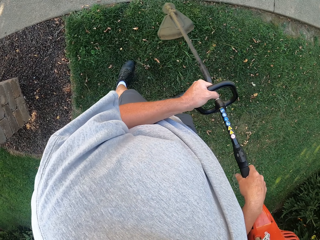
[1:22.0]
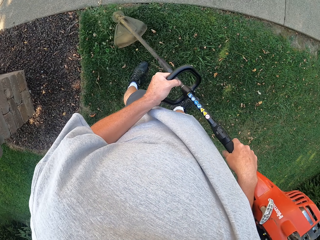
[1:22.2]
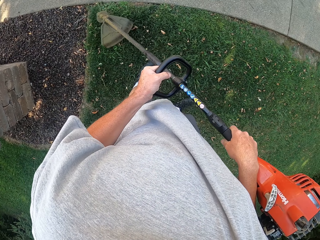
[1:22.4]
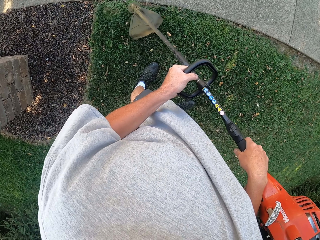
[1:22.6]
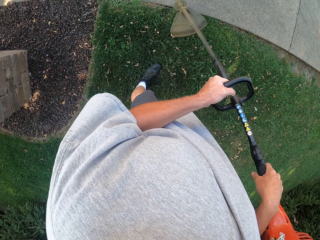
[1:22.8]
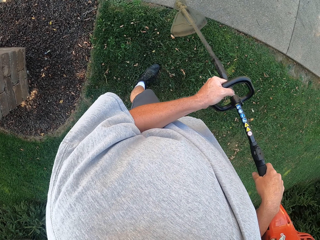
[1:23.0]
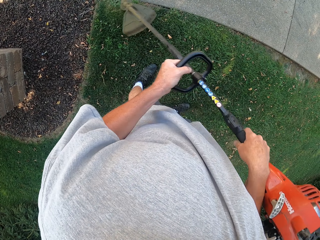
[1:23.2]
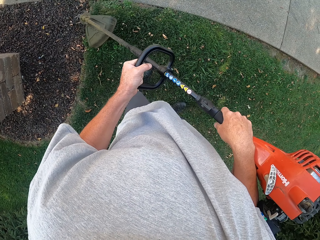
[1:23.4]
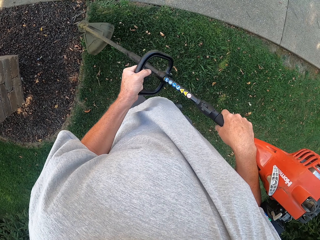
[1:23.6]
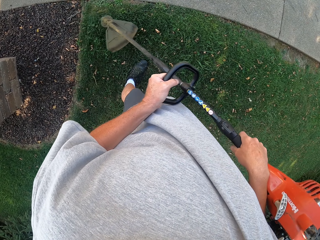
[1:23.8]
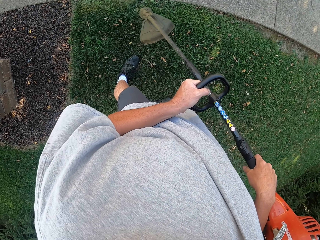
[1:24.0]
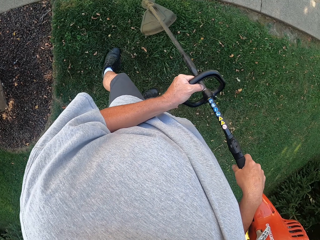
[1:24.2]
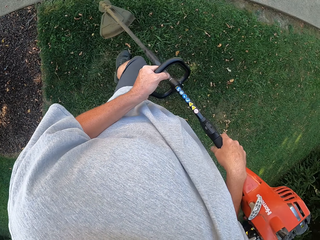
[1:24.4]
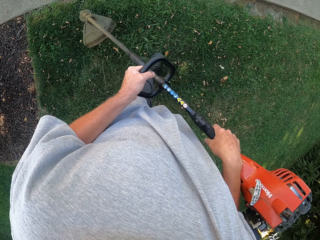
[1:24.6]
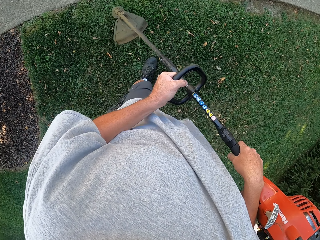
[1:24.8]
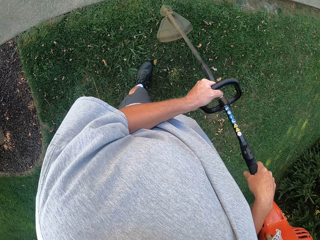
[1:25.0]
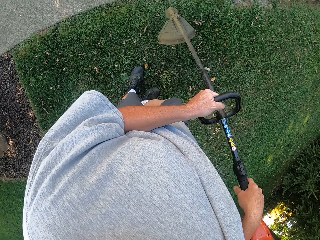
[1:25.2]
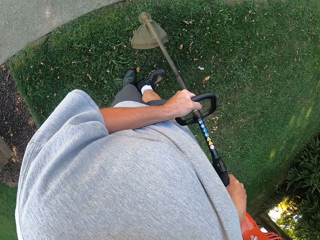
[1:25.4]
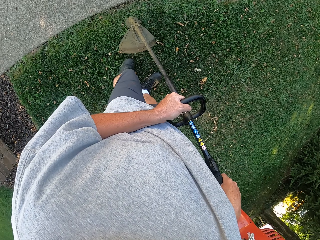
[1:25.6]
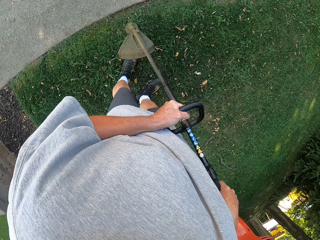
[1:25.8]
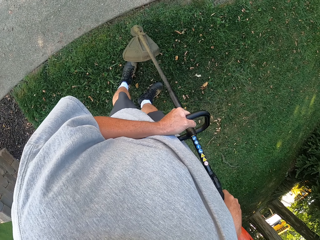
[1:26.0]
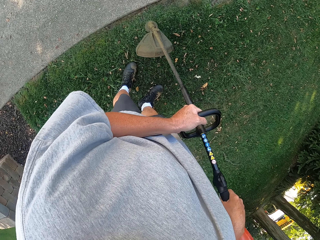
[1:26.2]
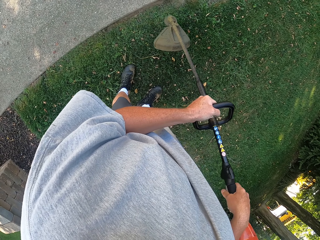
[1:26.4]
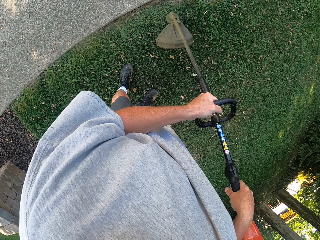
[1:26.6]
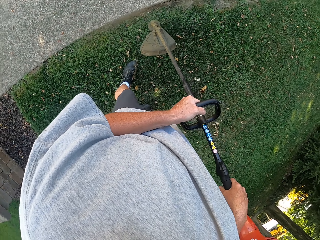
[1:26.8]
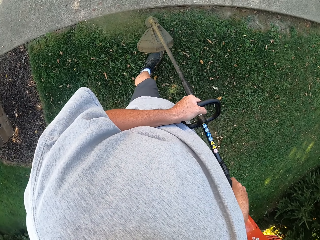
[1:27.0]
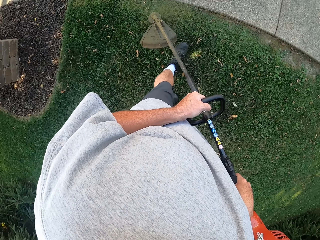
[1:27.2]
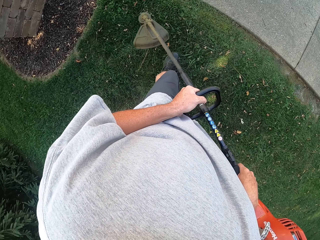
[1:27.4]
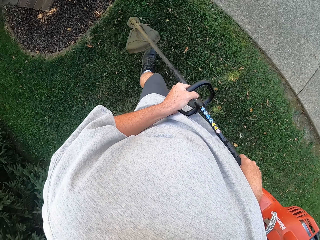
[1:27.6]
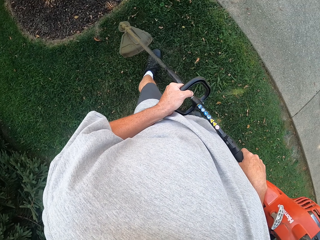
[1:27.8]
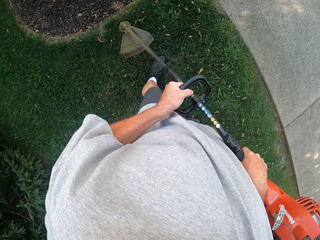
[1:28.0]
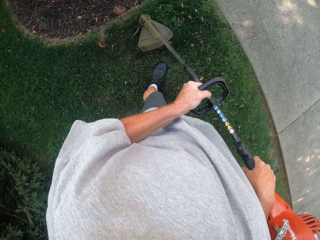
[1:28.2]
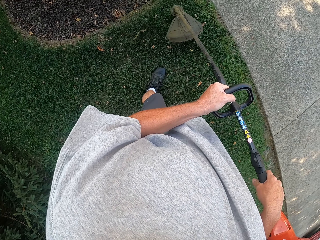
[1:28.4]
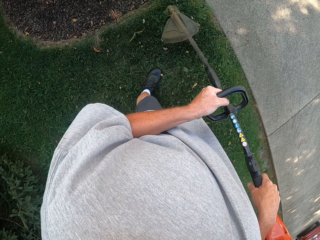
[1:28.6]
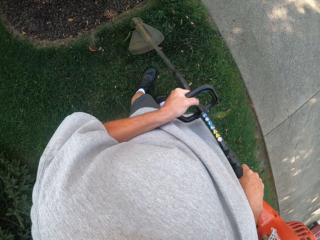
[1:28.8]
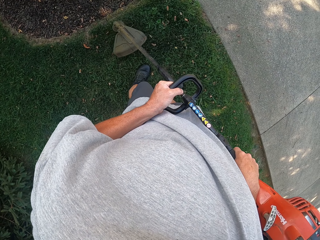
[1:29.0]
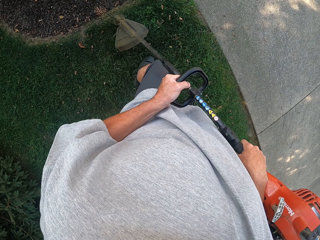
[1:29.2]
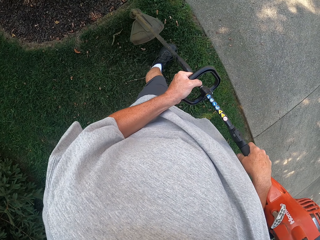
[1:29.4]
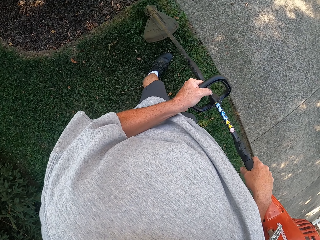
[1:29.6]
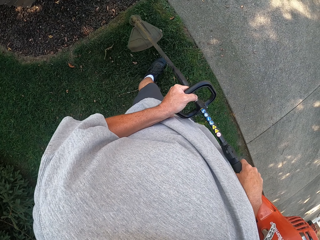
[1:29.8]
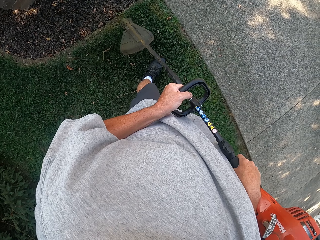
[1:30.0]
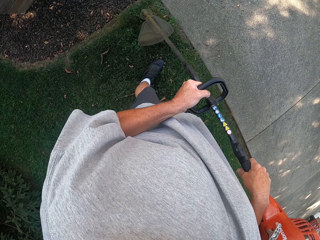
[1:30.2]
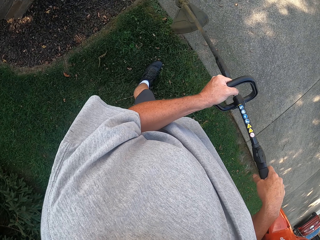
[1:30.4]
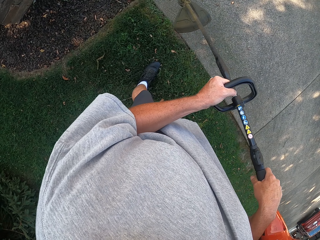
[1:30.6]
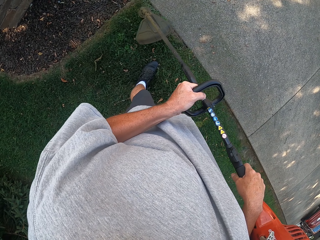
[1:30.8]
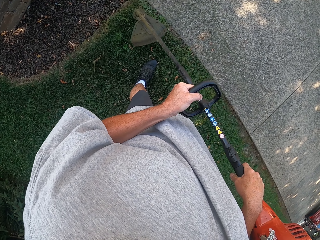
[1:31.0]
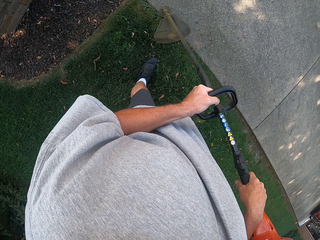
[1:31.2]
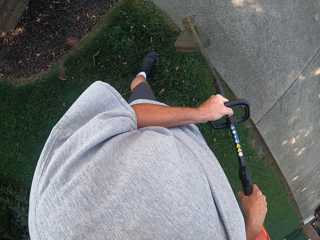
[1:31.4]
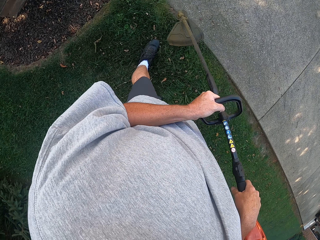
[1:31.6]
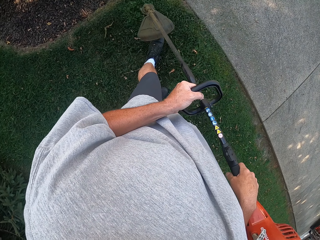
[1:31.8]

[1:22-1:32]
The camera wearer trims the grass as he walks. They do so repeatedly.

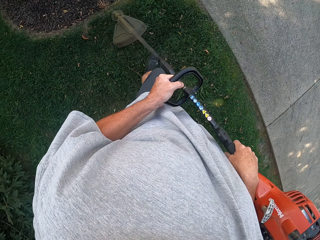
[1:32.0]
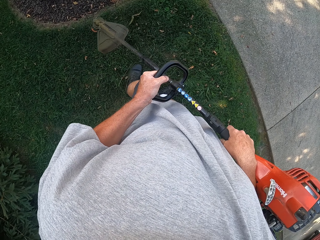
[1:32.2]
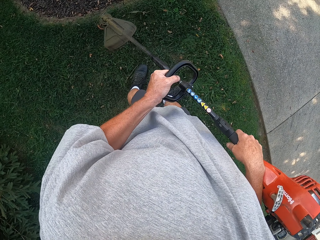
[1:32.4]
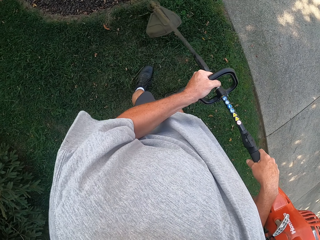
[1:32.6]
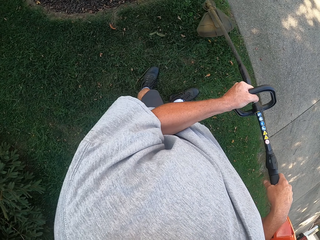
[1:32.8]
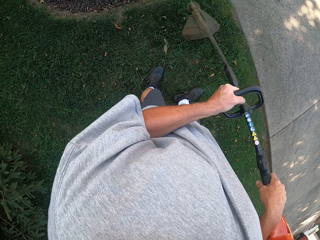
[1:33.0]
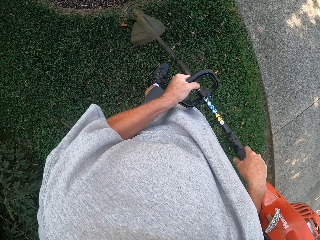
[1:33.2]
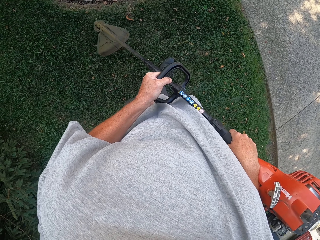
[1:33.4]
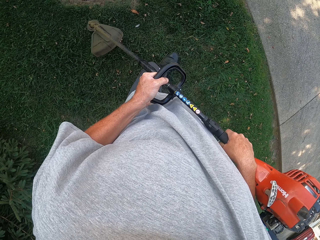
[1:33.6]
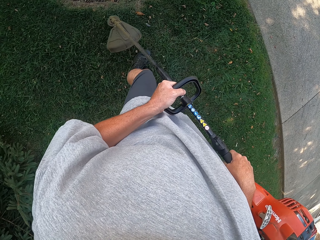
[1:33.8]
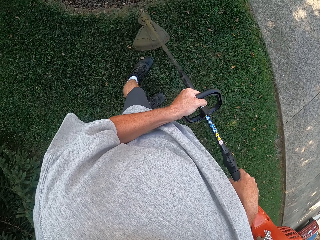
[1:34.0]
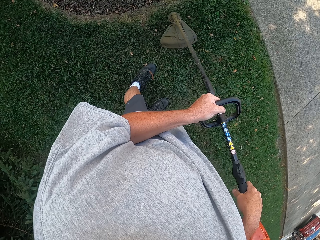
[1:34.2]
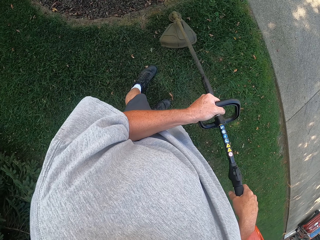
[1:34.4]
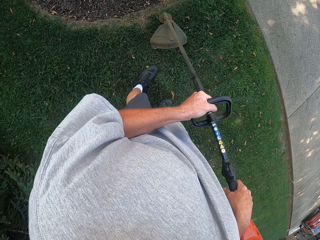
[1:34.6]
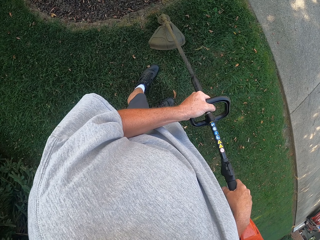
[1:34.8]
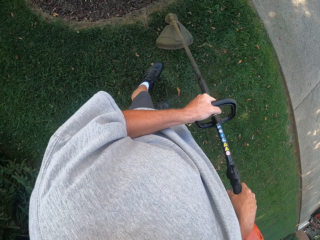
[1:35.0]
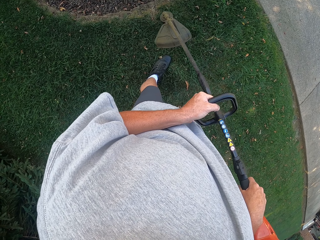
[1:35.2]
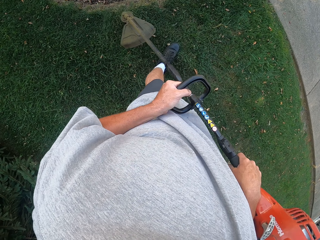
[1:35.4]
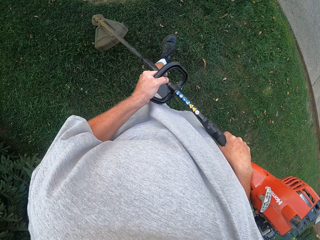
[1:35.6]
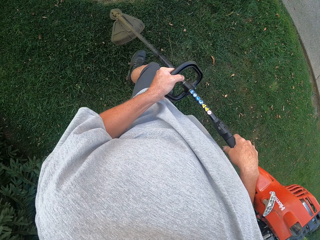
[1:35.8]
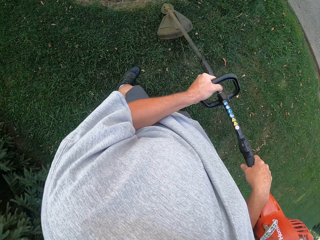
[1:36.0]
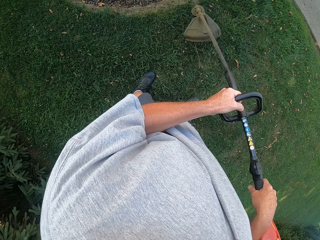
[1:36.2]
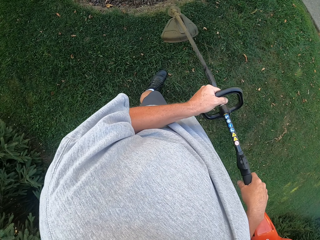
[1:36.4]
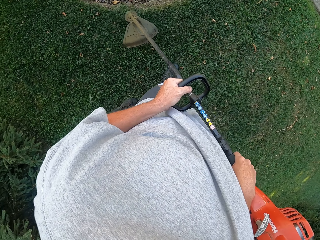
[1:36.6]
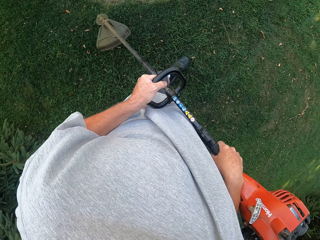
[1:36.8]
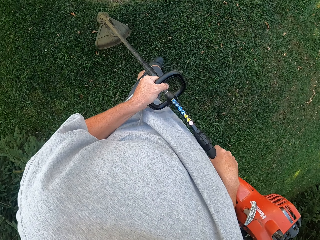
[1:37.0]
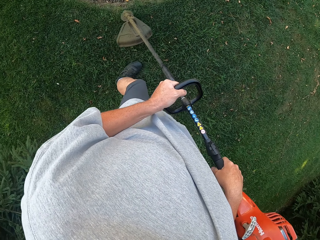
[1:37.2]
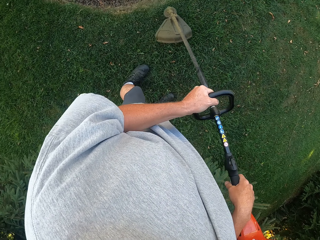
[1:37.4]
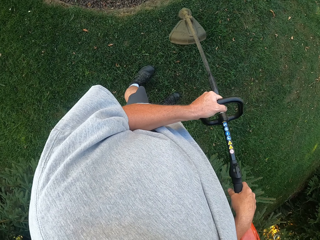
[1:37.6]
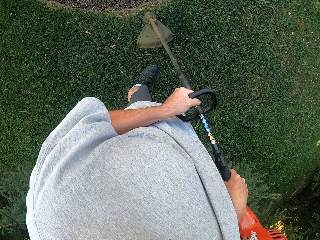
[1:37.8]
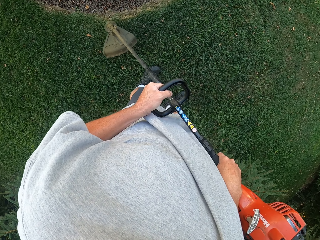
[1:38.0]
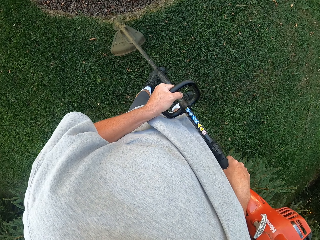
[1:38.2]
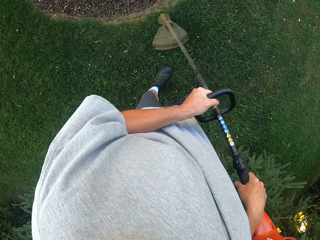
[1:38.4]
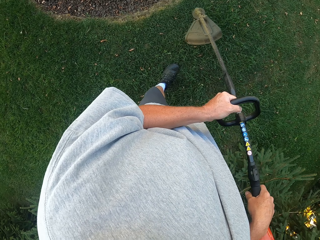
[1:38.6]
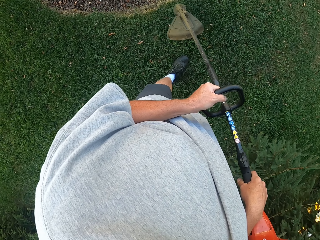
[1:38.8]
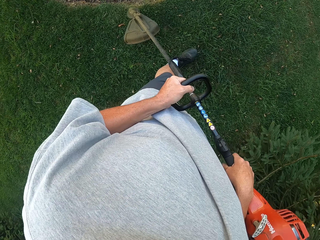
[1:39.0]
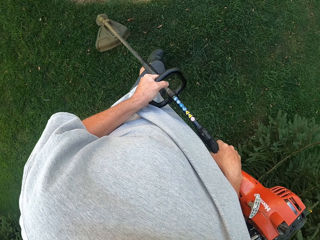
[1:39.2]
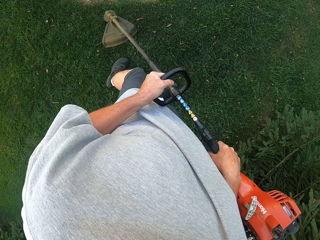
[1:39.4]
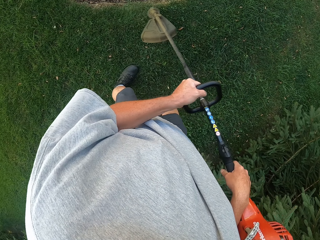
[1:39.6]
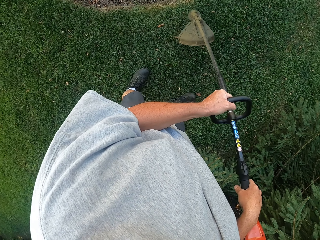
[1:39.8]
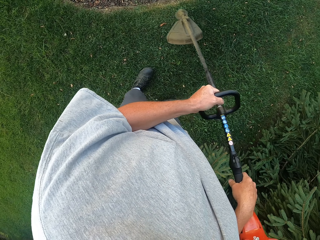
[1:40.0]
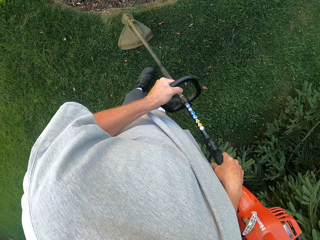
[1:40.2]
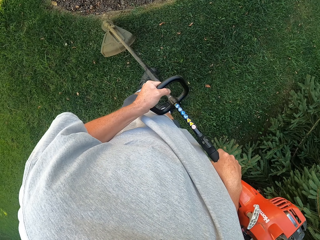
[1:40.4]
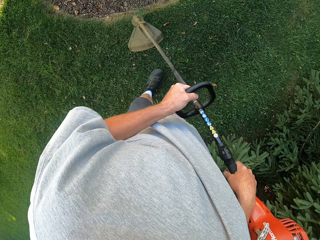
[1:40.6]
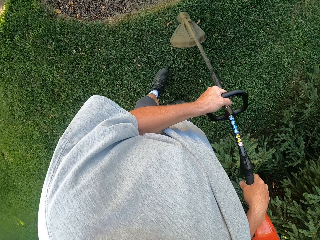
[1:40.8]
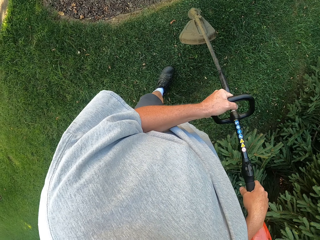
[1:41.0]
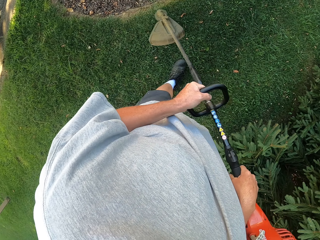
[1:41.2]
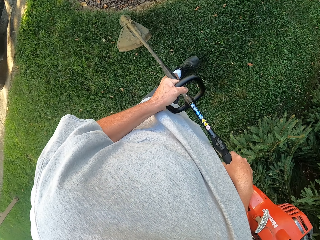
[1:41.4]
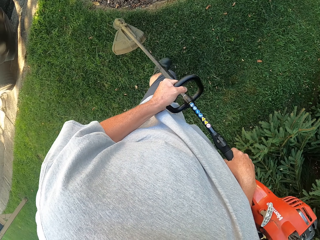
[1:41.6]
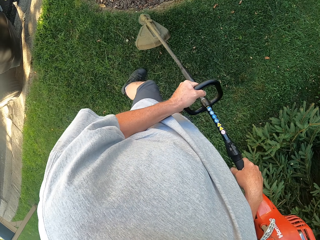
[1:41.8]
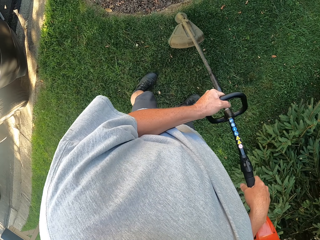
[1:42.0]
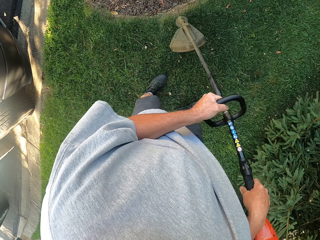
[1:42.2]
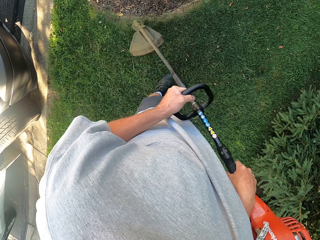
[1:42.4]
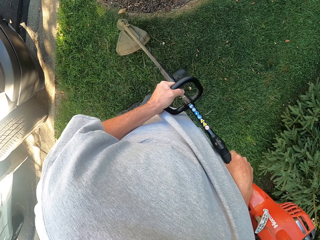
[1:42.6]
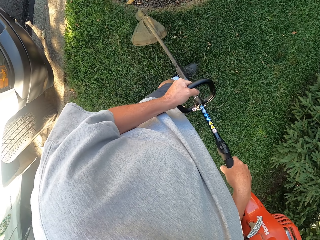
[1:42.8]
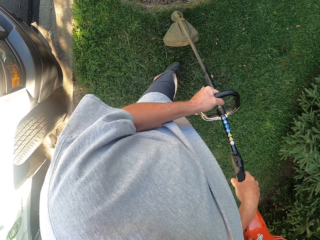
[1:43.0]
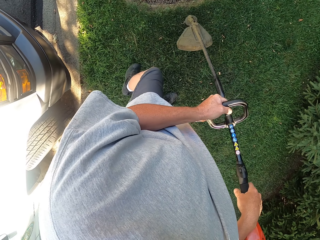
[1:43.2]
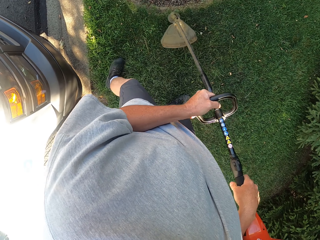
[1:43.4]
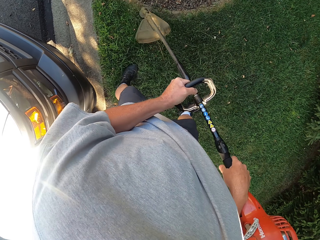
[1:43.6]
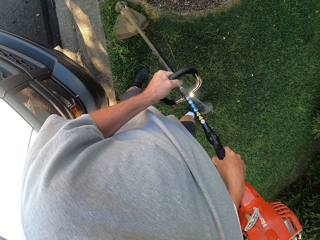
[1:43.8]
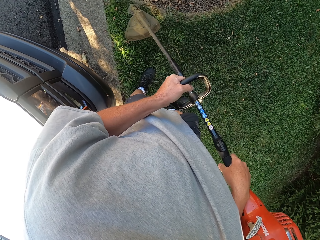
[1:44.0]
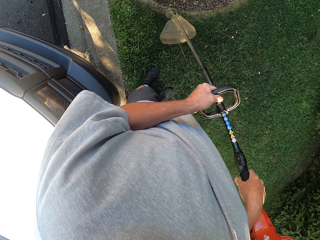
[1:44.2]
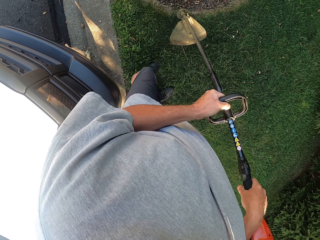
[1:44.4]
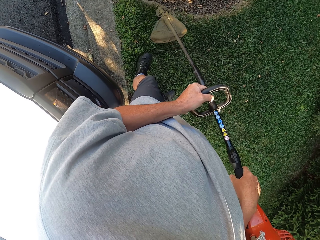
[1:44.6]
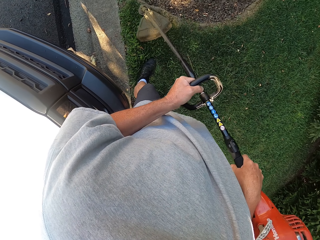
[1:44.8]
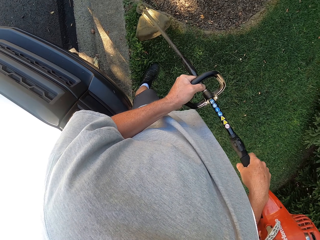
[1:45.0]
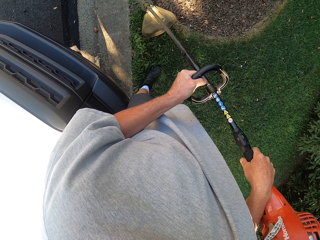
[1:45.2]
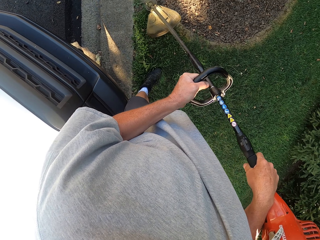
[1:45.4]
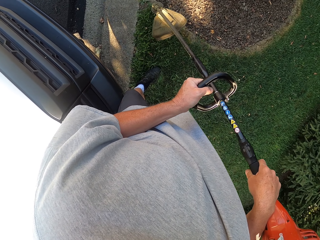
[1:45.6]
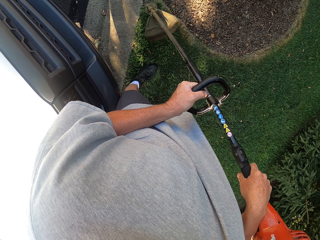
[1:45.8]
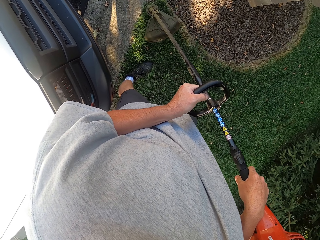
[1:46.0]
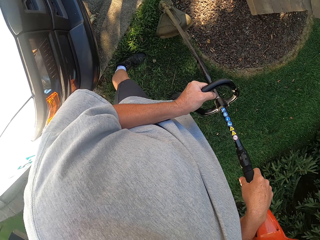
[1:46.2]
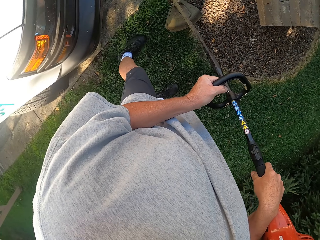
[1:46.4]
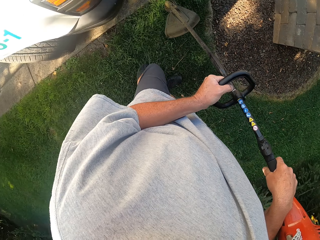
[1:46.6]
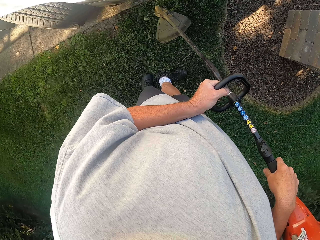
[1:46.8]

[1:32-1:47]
The camera wearer trims the grass as he walks. They do so repeatedly.
